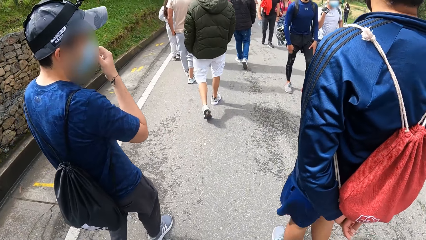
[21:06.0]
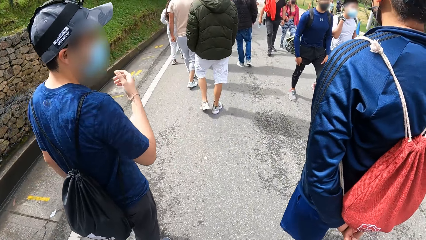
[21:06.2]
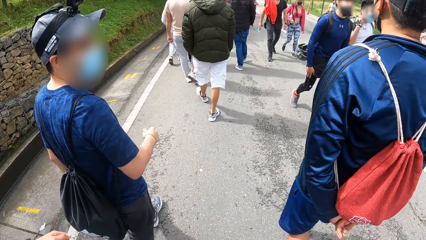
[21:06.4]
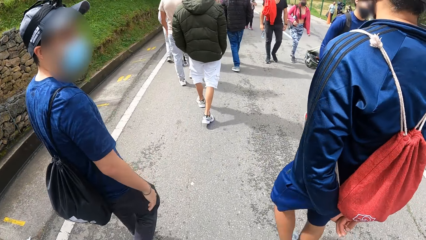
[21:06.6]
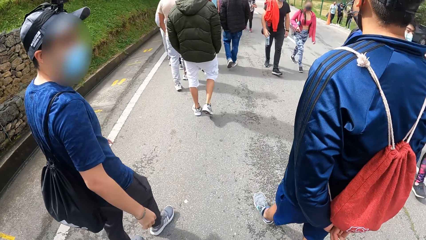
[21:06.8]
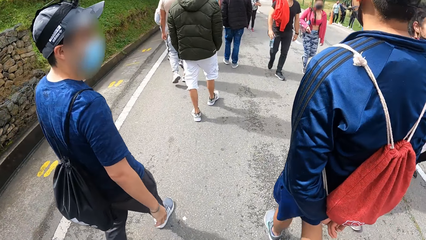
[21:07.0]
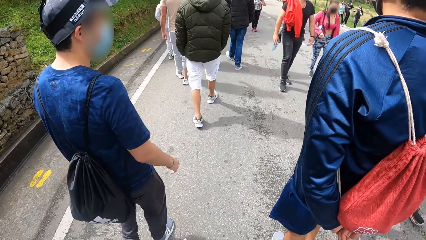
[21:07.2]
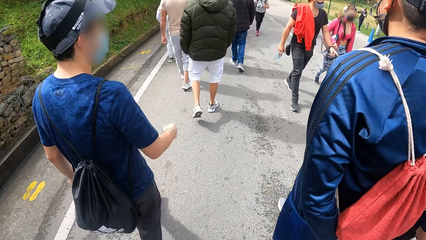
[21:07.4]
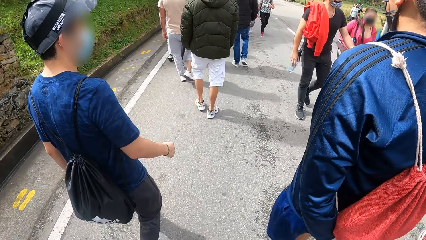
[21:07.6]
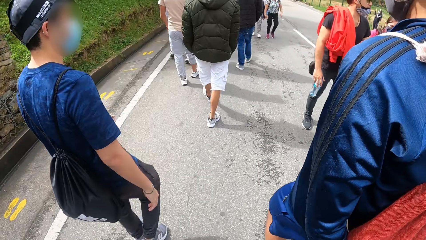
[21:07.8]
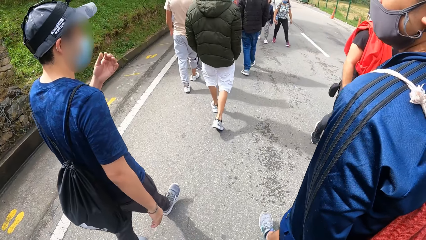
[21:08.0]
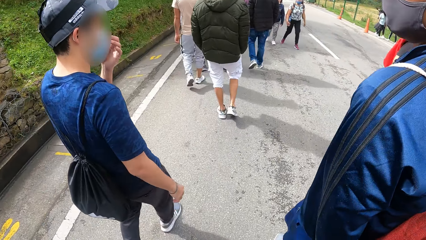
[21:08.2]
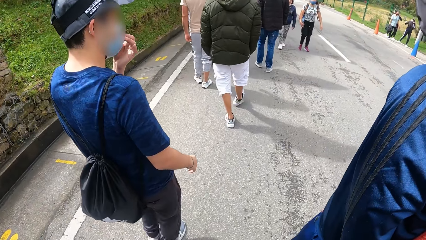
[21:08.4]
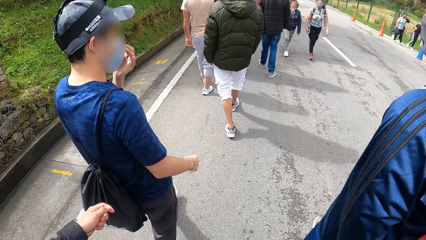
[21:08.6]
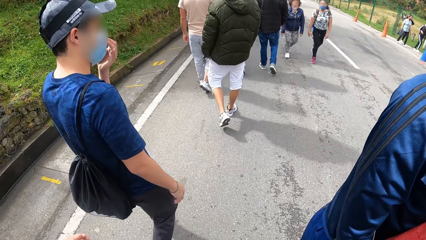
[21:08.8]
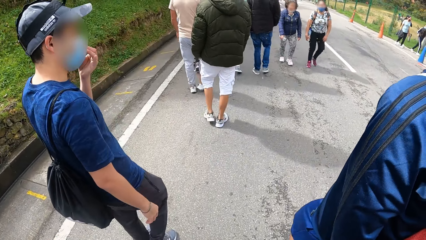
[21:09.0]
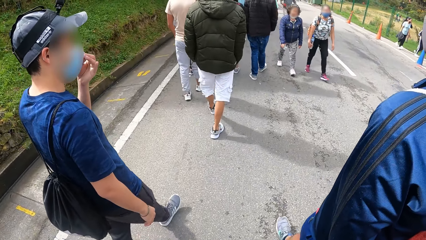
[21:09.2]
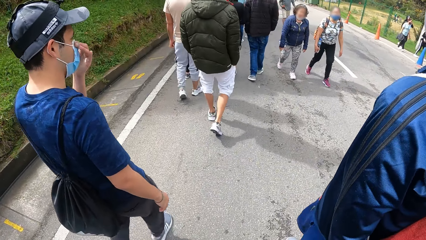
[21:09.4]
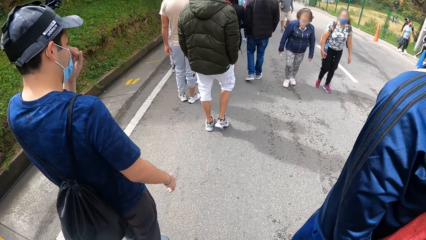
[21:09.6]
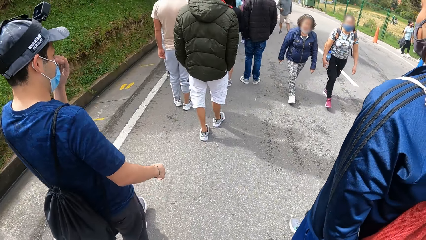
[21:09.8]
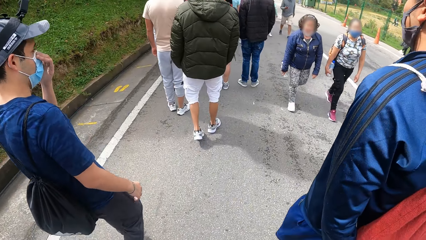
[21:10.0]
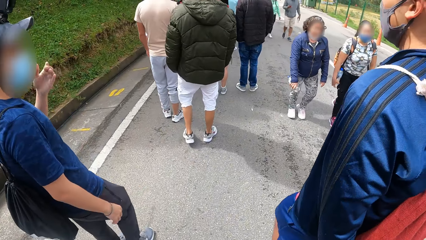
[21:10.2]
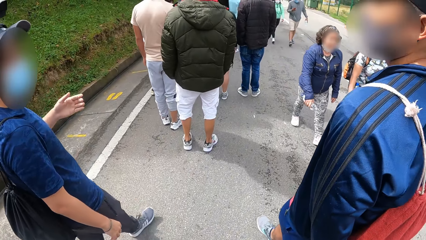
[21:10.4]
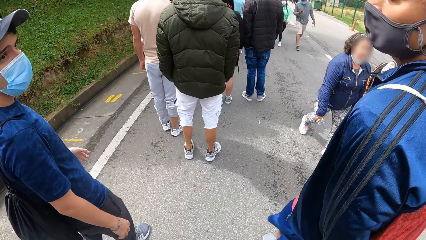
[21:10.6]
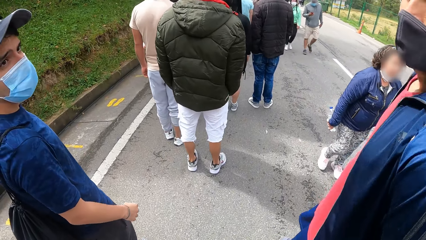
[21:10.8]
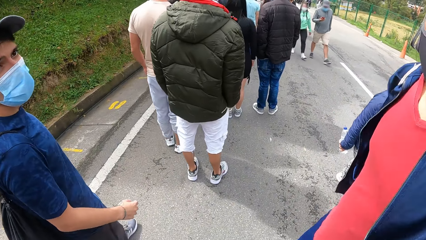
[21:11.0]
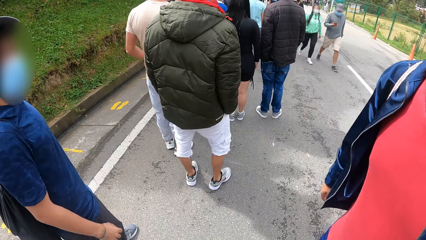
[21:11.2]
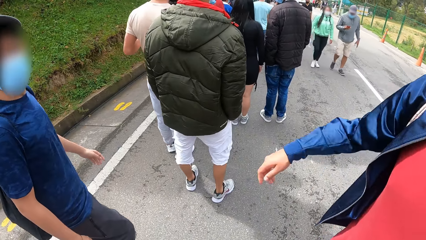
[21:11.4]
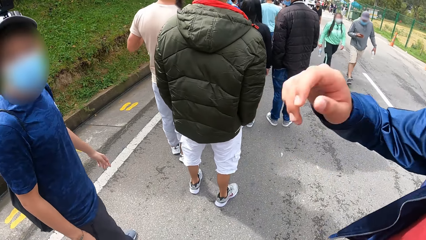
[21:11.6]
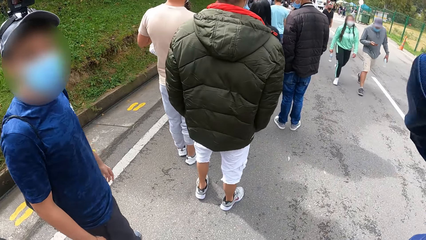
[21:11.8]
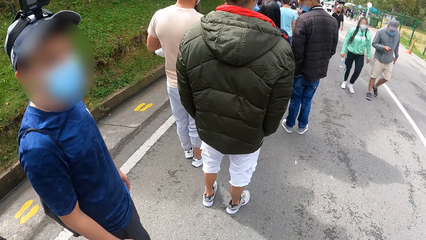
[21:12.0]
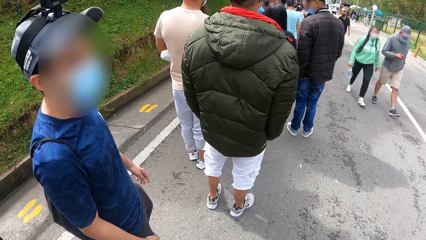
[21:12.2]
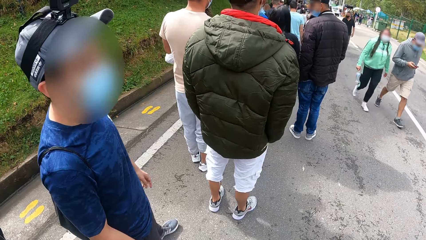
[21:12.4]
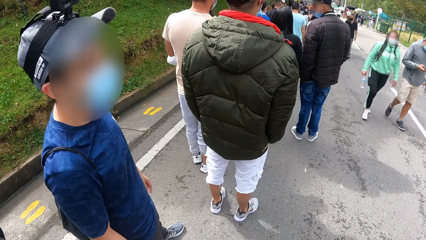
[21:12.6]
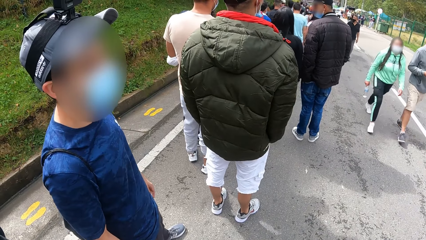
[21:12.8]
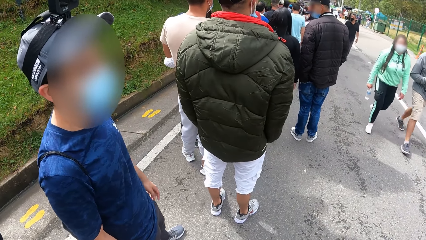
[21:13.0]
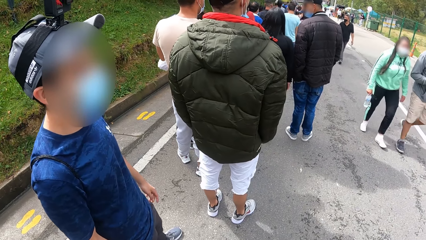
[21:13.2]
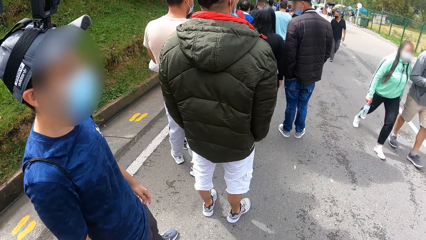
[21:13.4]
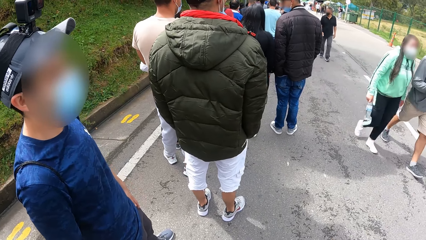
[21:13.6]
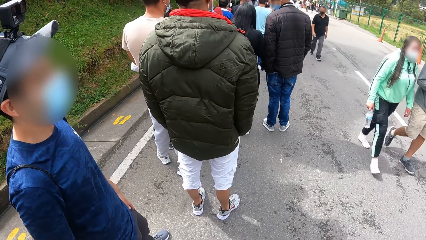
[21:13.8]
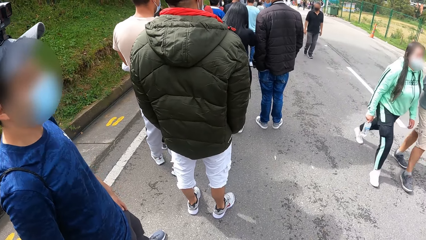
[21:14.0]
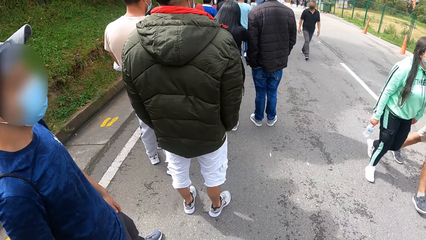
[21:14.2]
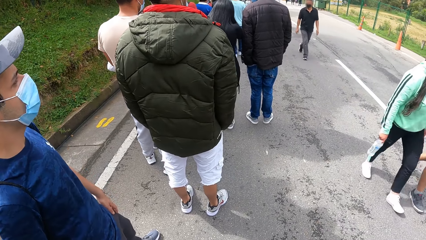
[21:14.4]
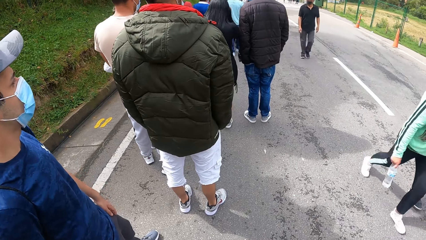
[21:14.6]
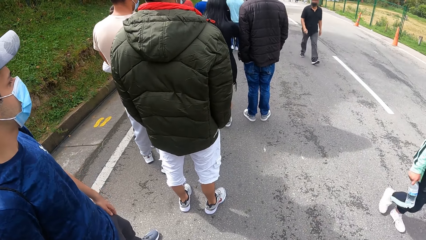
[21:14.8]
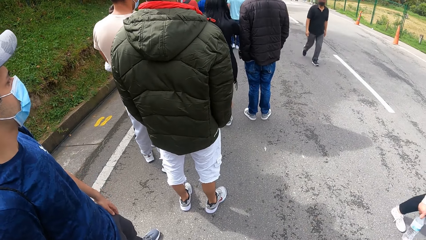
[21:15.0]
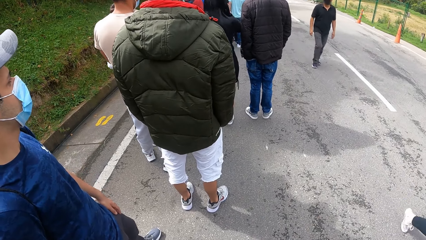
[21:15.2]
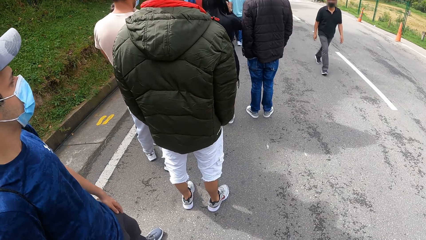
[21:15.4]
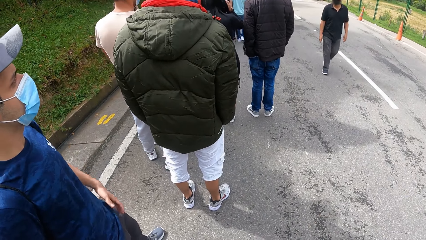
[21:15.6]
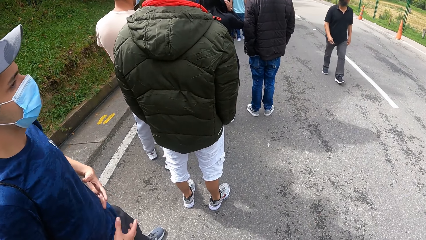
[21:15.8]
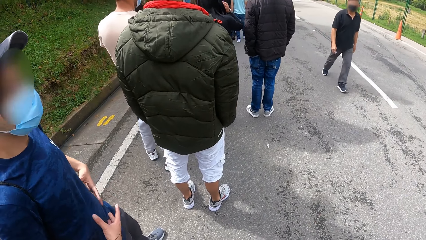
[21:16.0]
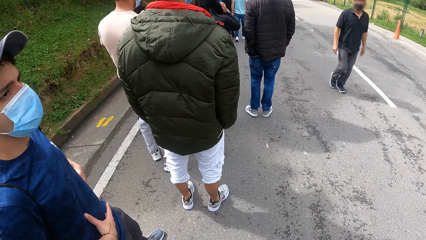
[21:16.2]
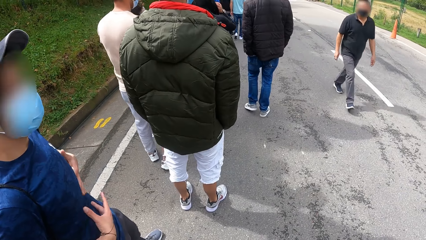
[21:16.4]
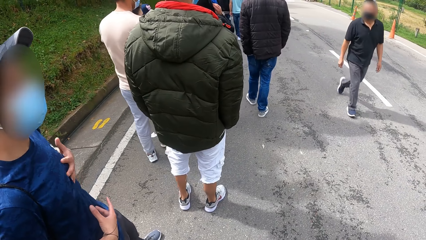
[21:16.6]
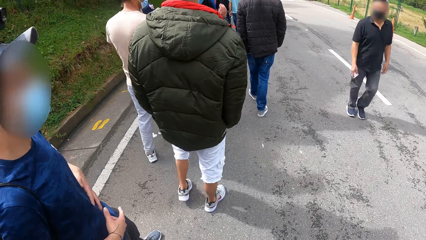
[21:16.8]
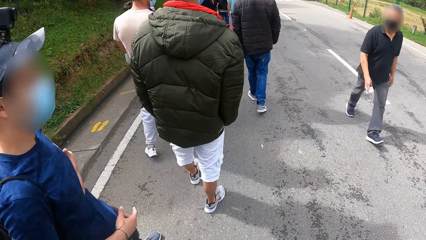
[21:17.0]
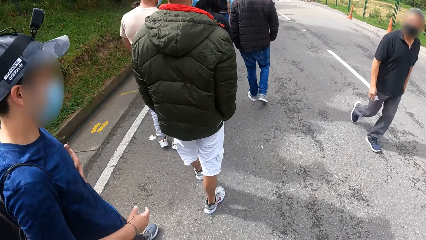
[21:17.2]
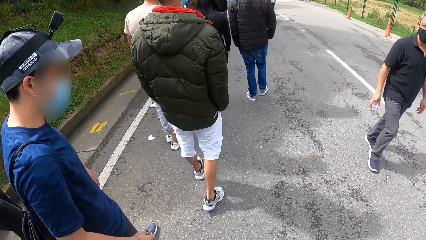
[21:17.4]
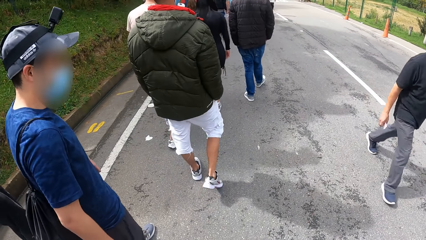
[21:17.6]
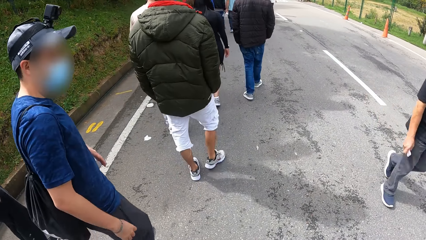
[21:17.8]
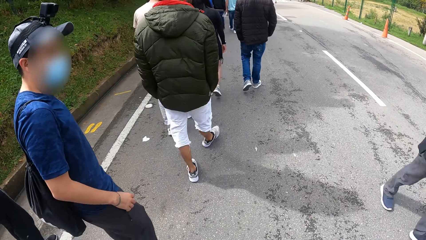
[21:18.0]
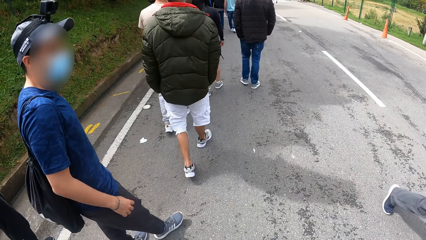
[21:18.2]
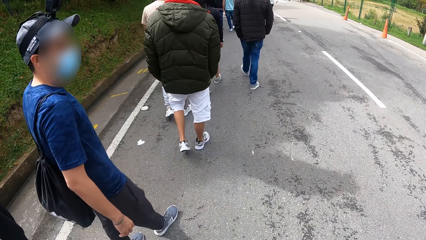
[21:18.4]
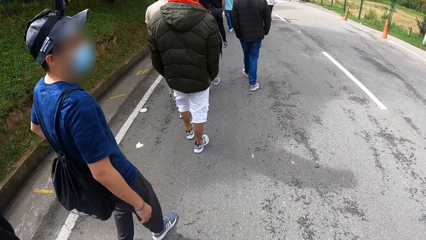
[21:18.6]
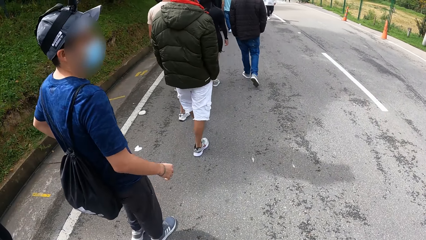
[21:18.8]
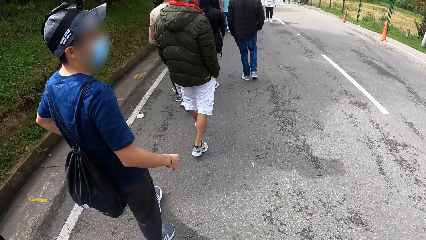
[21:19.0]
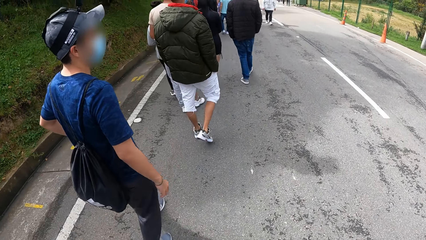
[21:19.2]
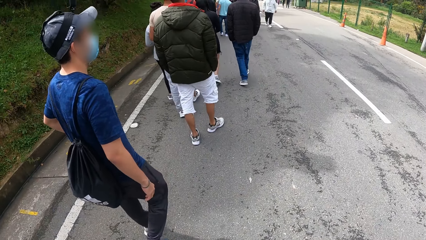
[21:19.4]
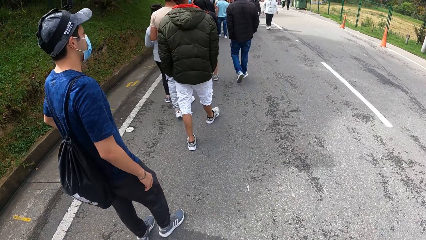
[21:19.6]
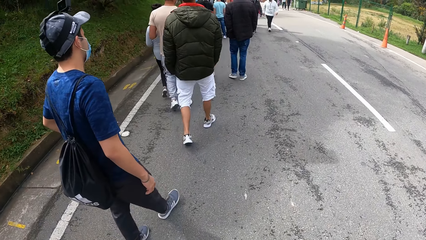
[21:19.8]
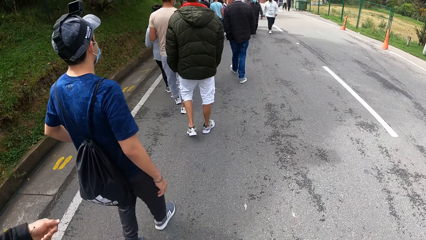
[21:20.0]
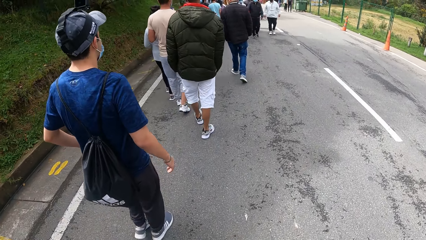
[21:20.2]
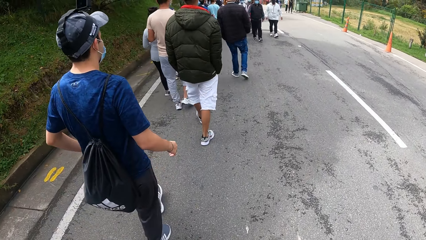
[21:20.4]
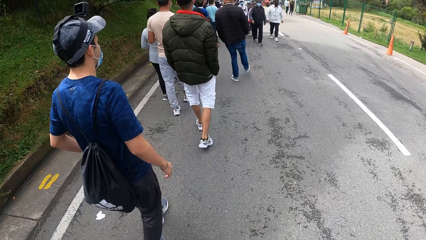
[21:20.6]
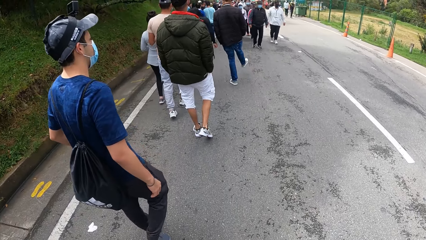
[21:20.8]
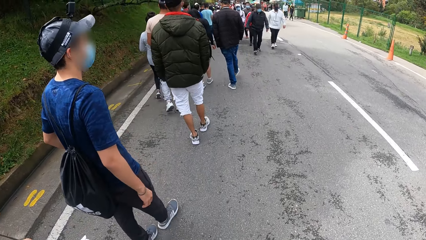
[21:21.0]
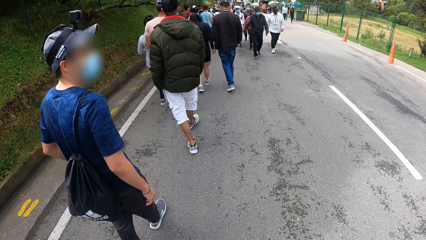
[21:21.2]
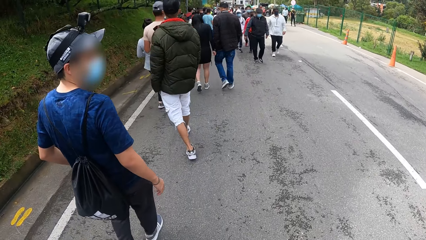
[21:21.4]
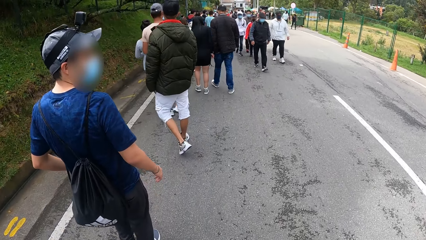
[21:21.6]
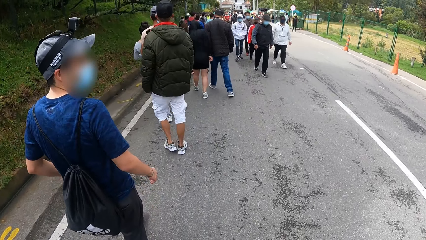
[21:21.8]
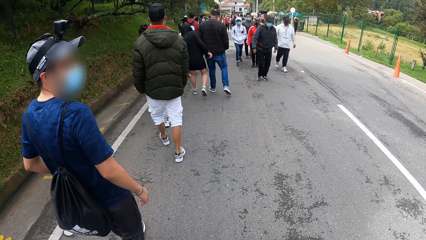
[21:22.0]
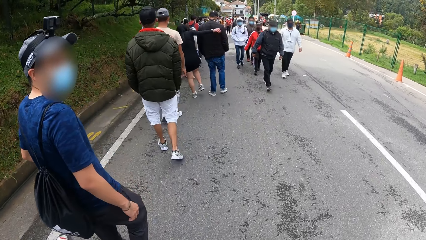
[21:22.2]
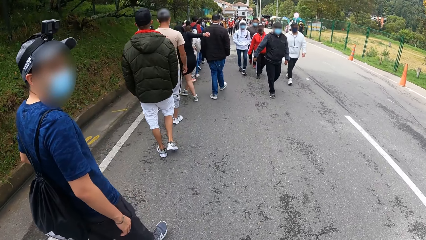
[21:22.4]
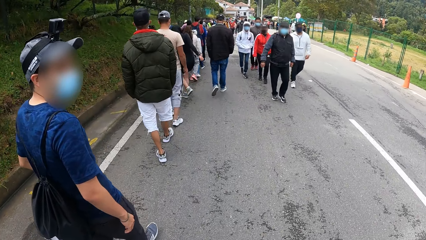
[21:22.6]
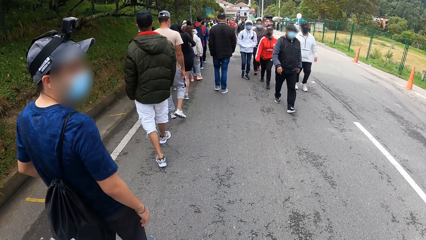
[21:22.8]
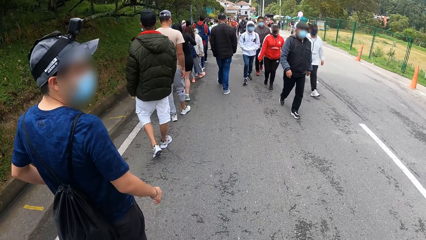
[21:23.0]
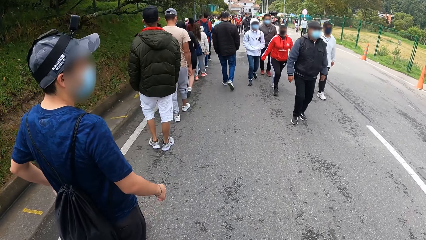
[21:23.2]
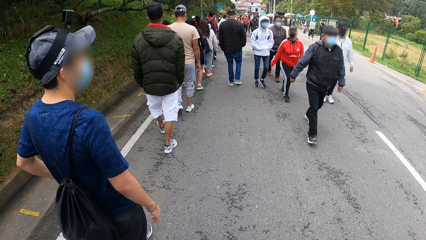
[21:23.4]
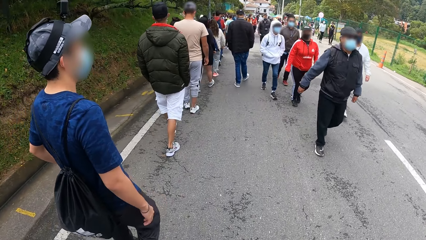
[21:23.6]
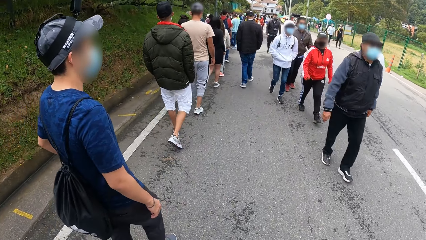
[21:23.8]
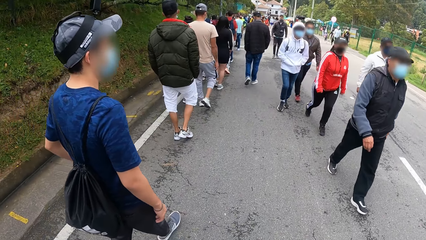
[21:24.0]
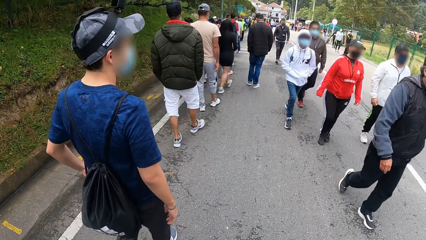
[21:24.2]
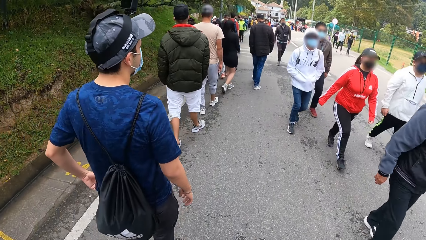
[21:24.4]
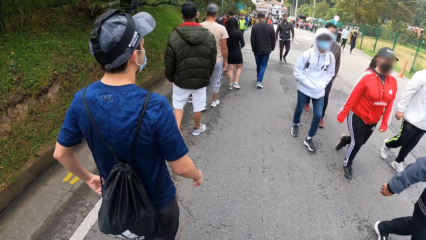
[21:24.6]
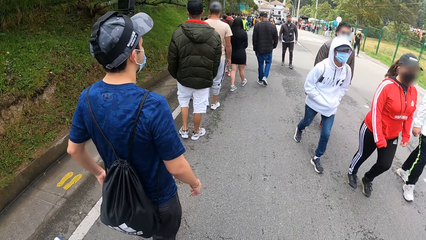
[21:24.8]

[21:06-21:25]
The camera wearer stands. They walk around.
